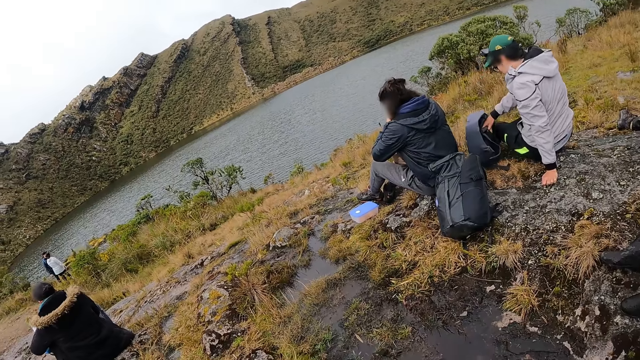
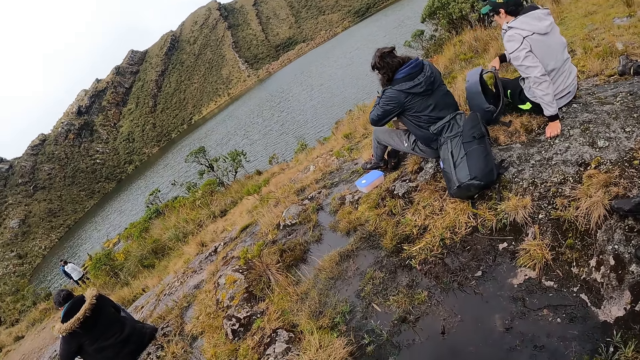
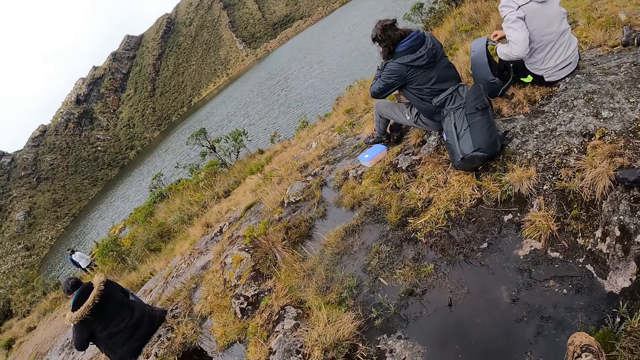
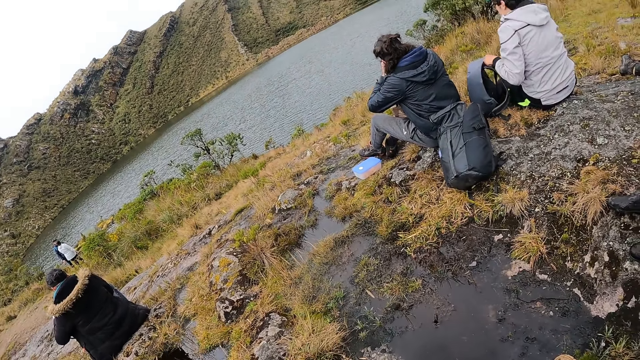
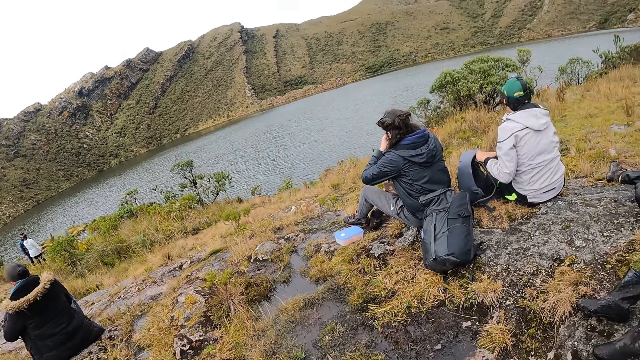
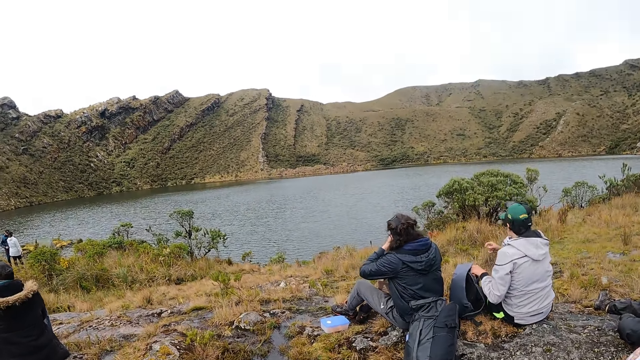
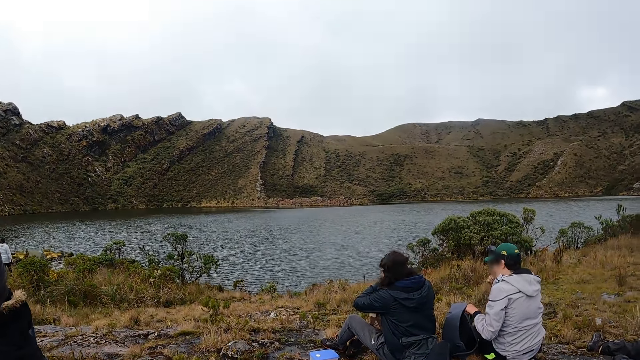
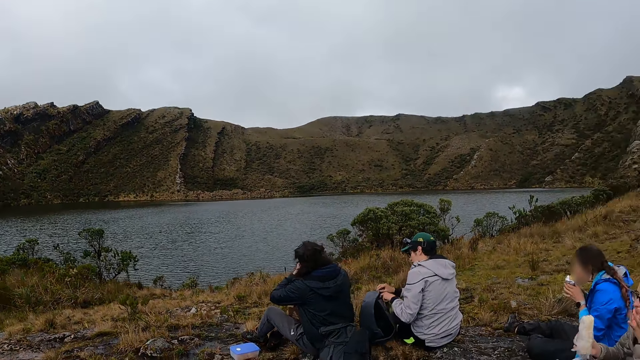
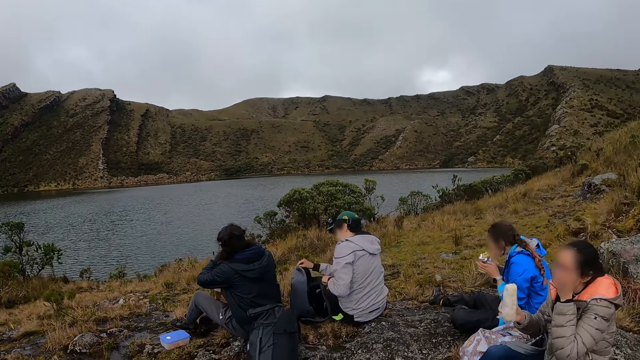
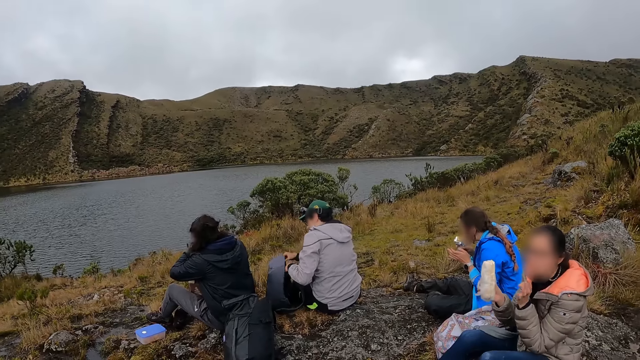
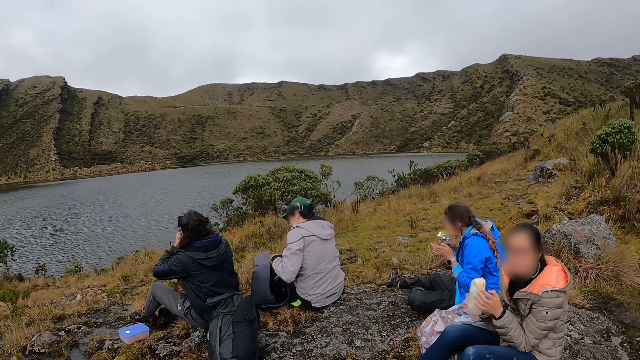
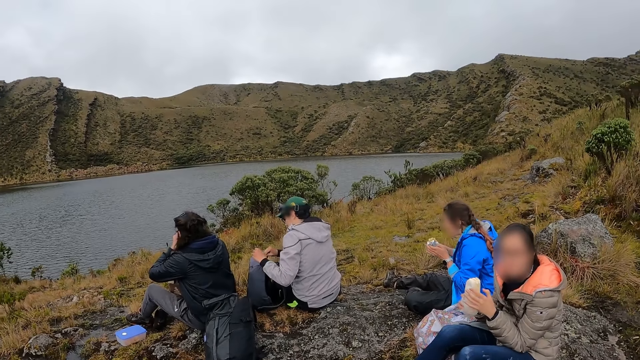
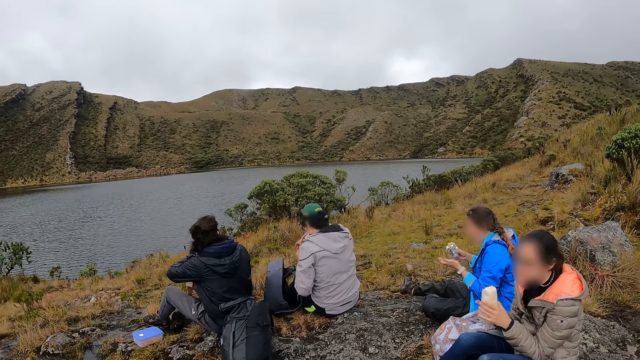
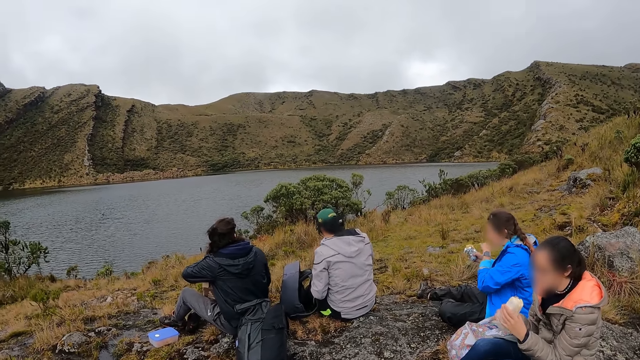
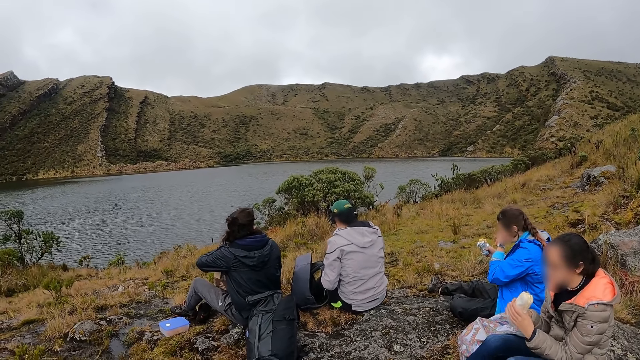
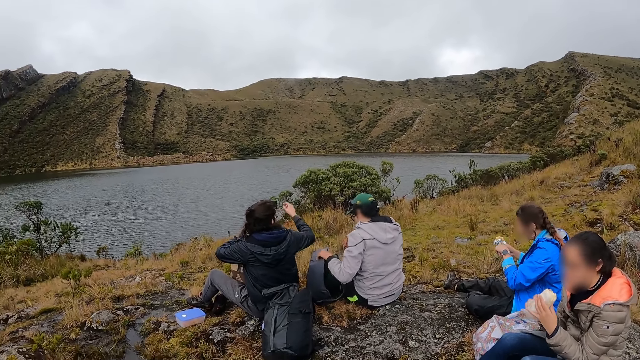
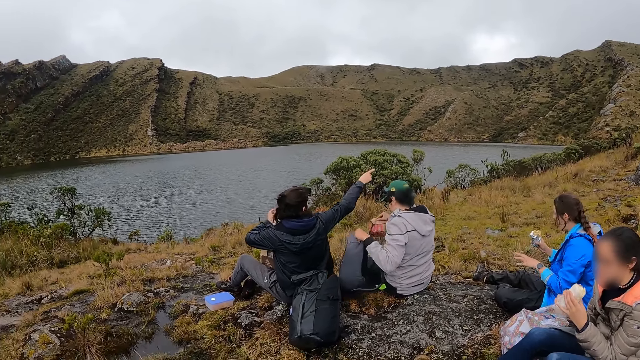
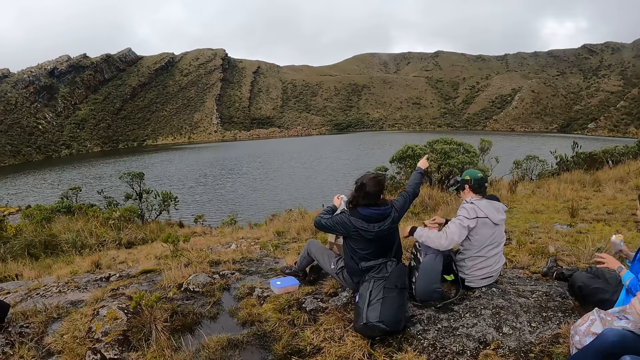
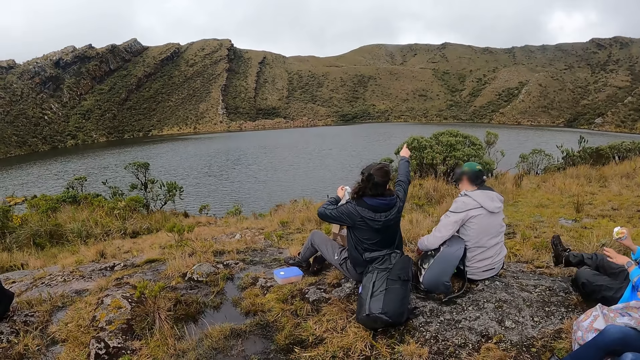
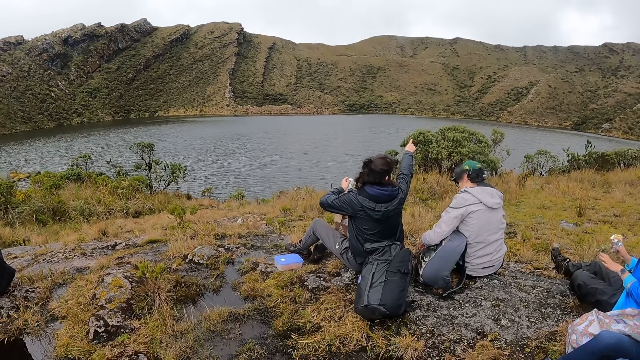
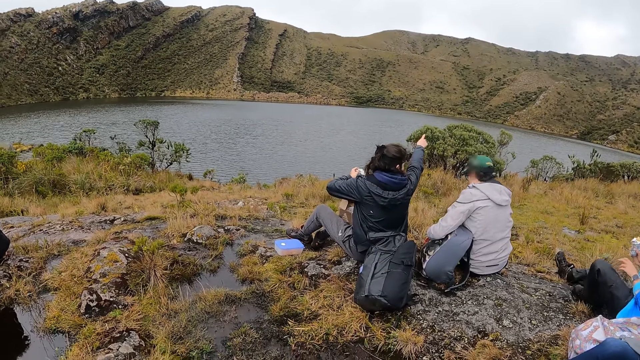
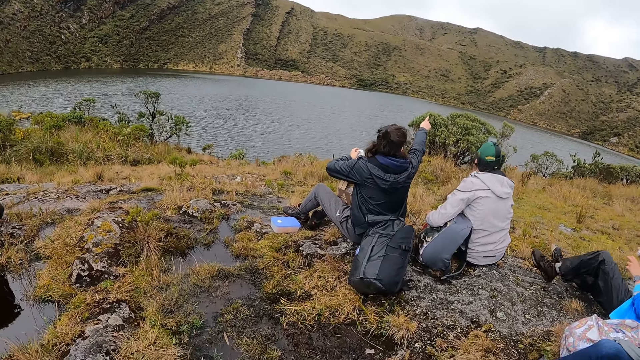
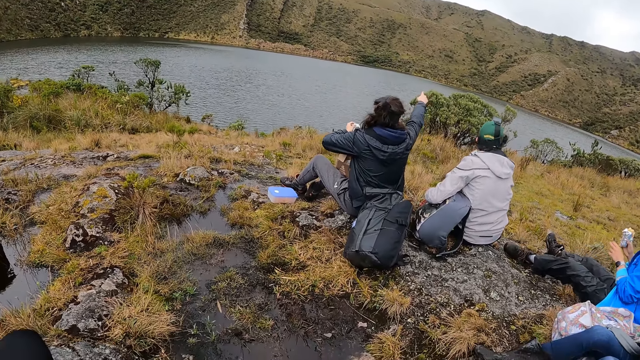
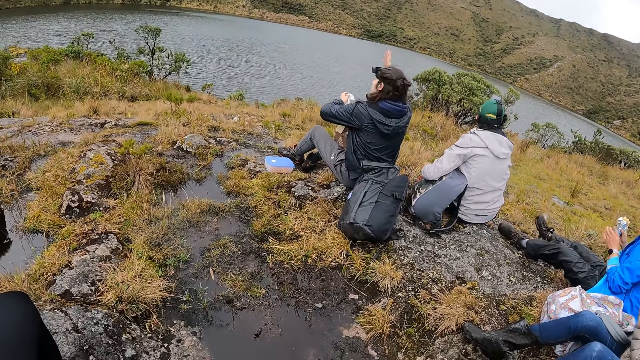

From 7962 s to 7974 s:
The woman puts the food in her hands into her mouth.

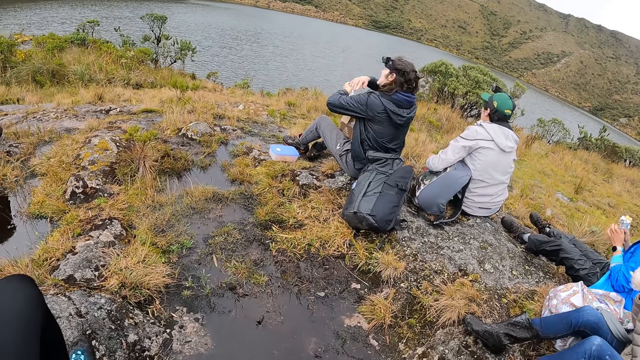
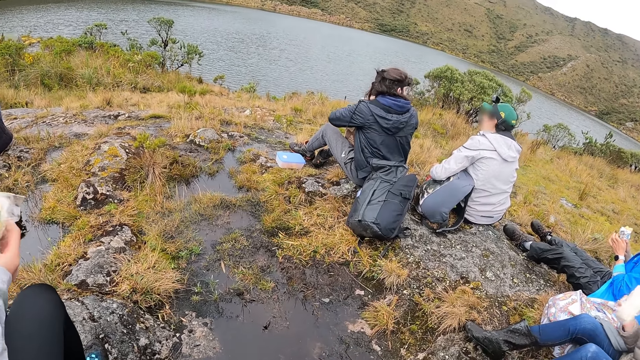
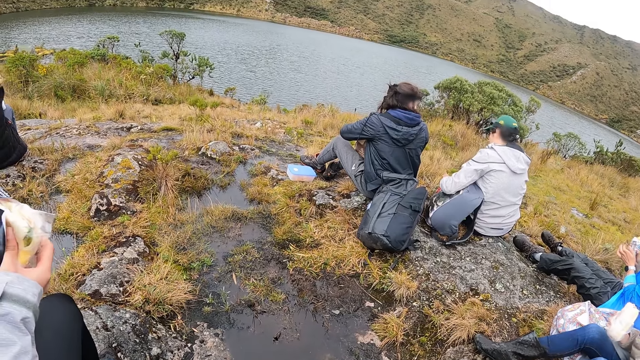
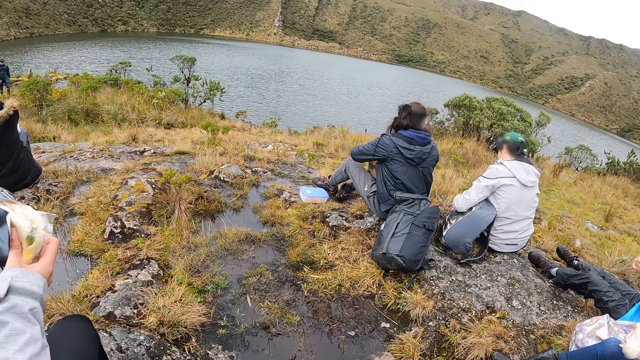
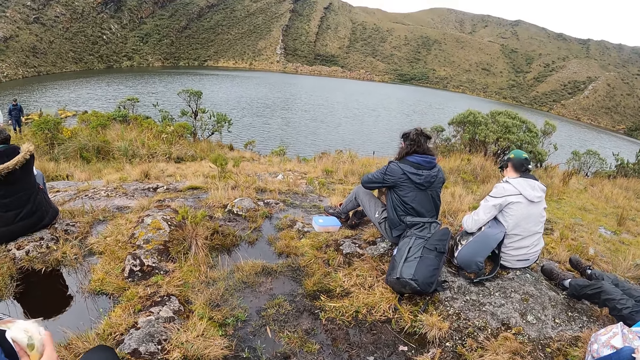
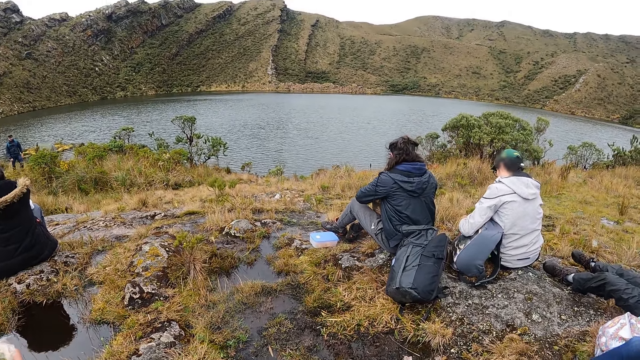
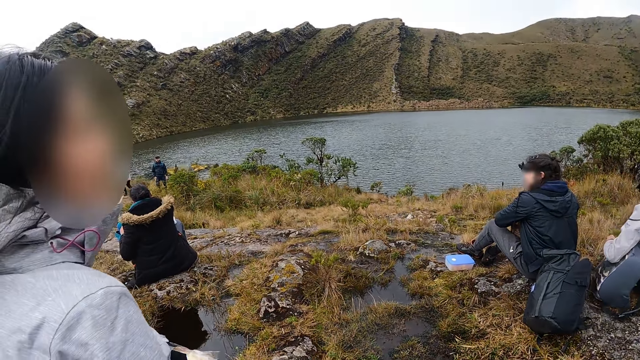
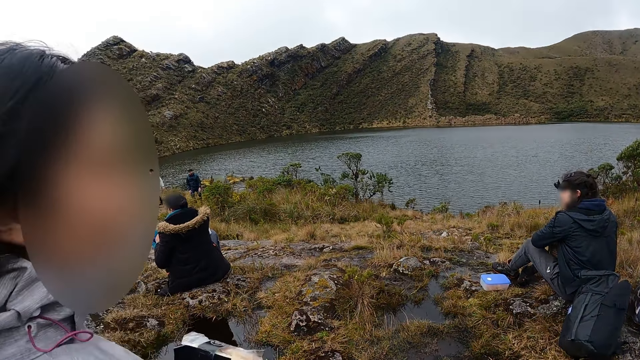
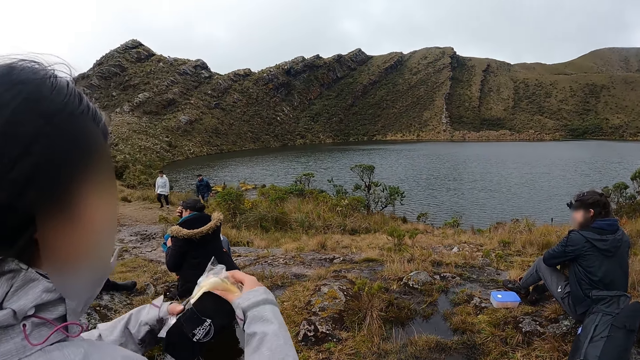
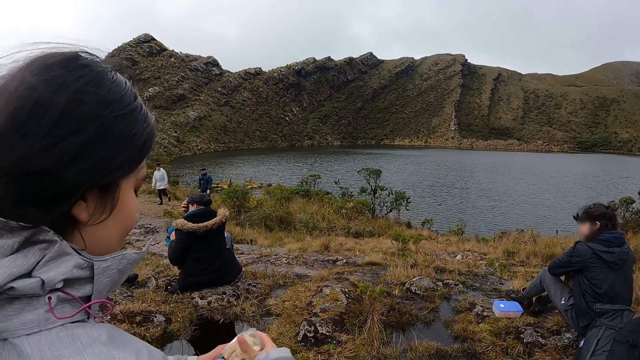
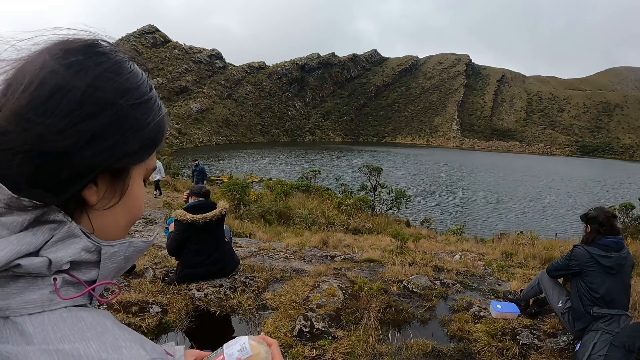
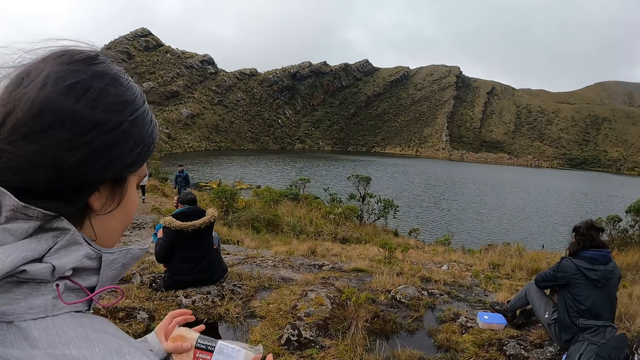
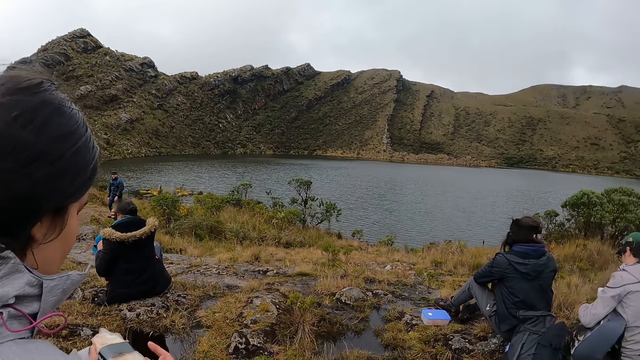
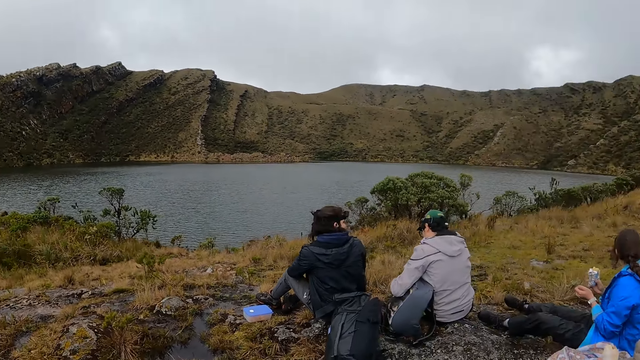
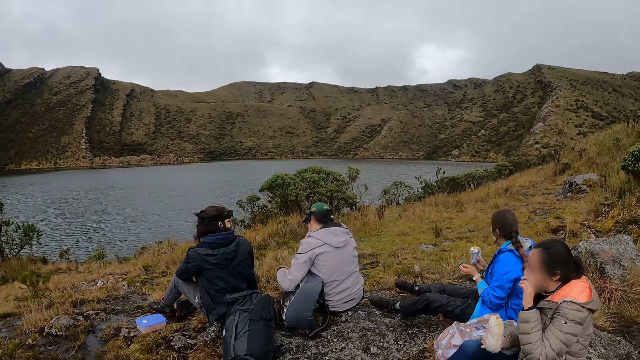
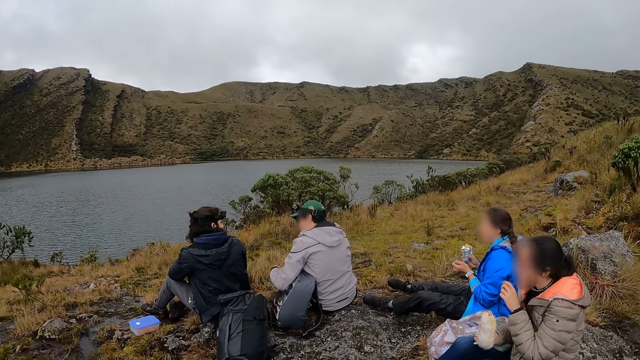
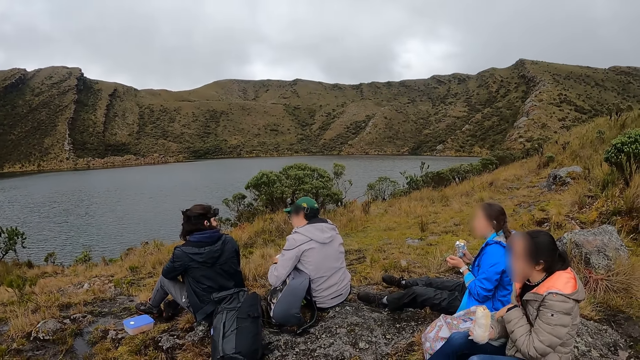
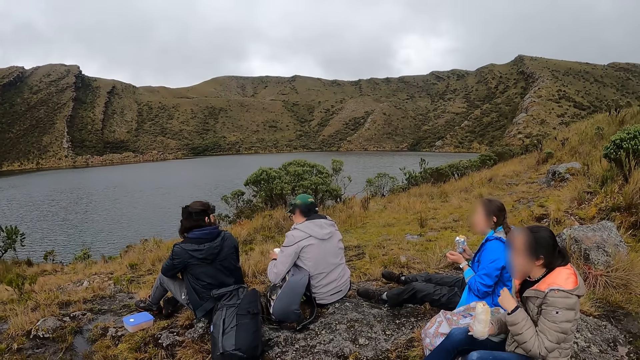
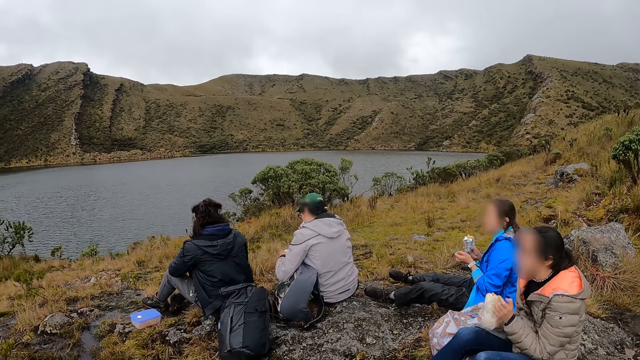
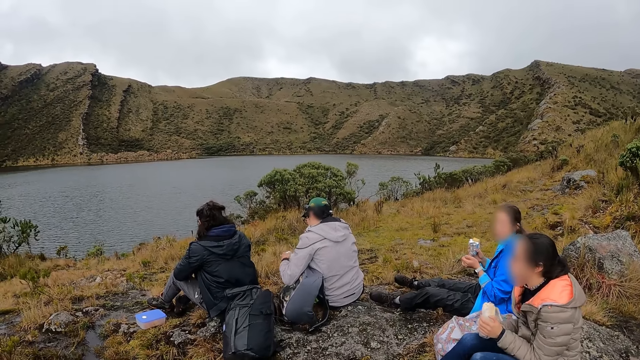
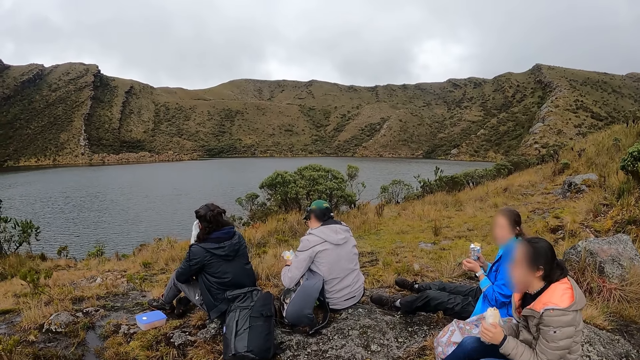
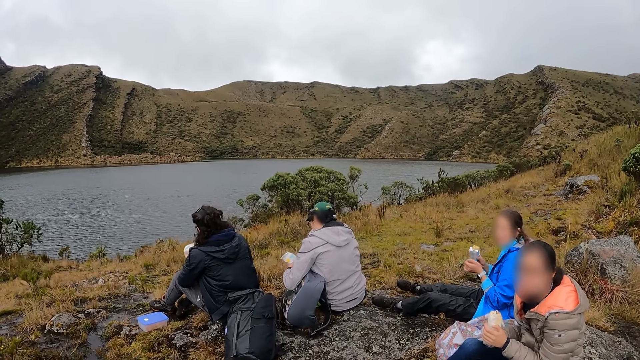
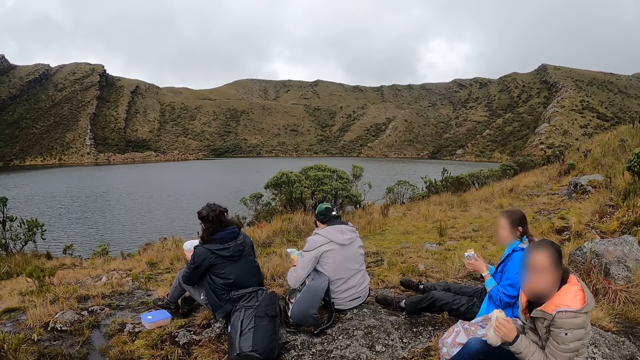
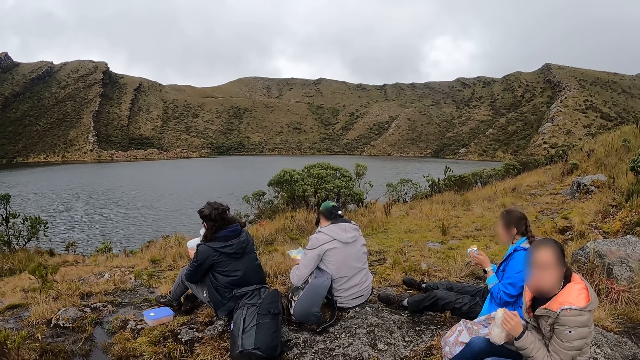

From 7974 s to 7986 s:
The camera wearer interacts with the woman. The woman adjusts the food in her hands.
